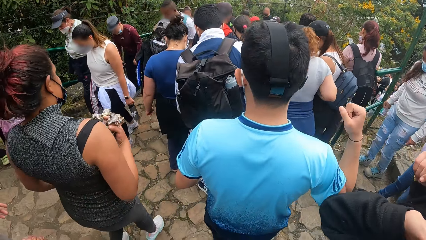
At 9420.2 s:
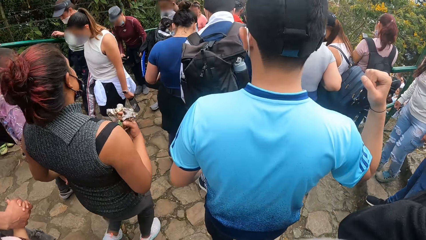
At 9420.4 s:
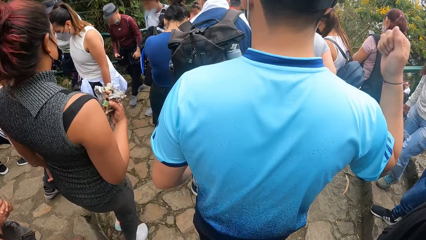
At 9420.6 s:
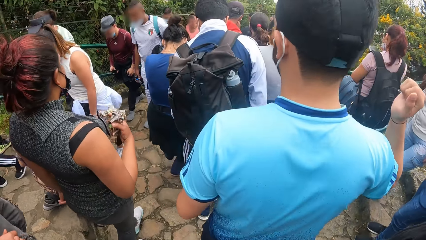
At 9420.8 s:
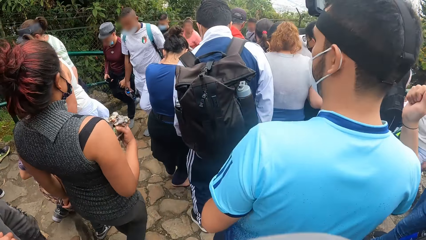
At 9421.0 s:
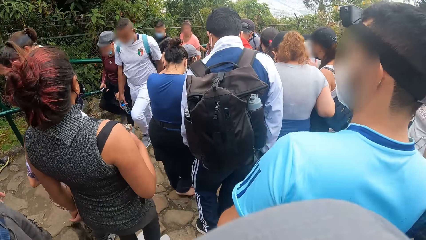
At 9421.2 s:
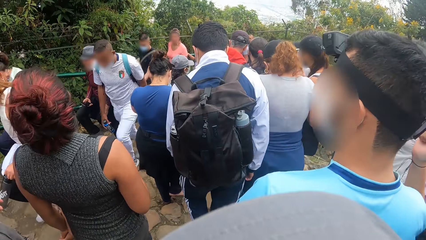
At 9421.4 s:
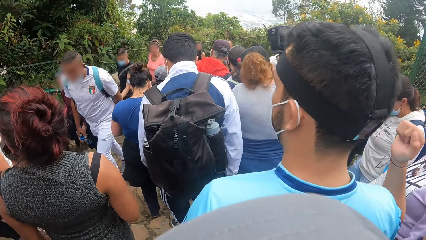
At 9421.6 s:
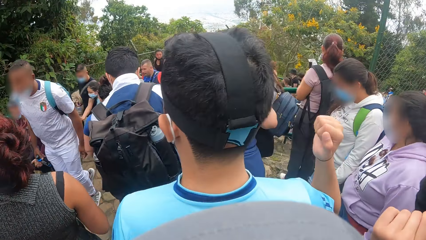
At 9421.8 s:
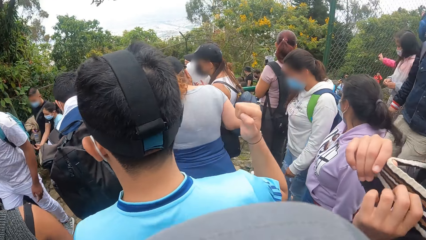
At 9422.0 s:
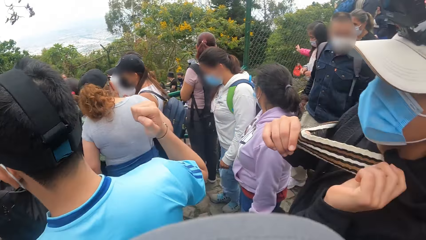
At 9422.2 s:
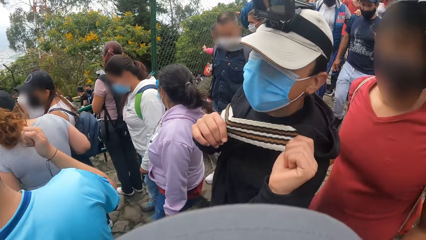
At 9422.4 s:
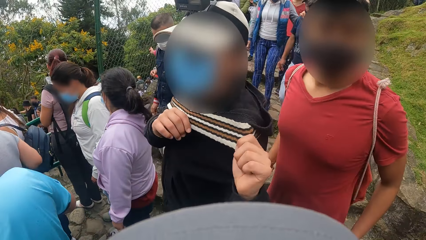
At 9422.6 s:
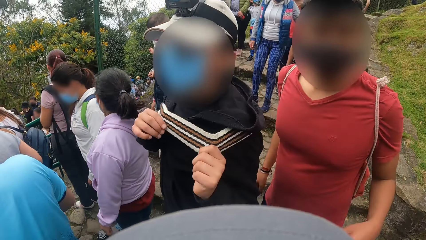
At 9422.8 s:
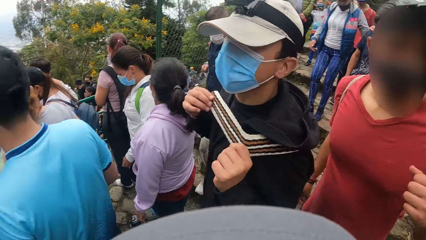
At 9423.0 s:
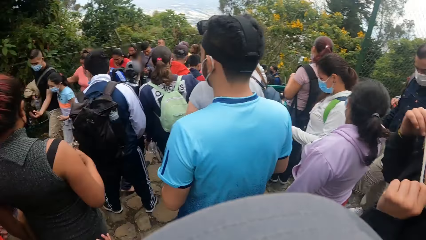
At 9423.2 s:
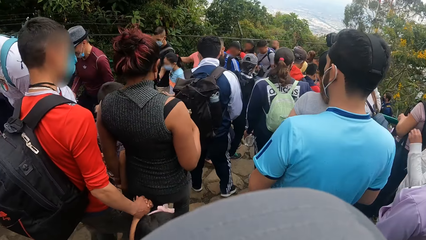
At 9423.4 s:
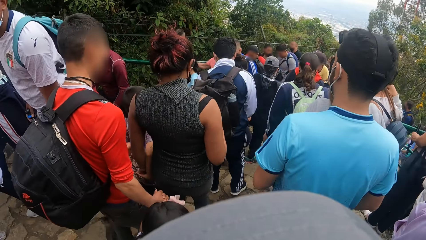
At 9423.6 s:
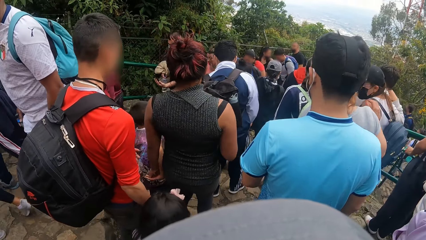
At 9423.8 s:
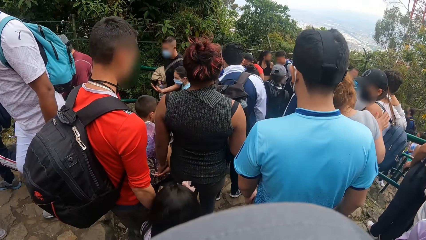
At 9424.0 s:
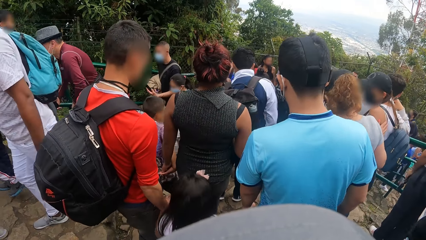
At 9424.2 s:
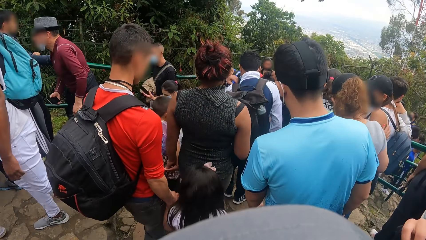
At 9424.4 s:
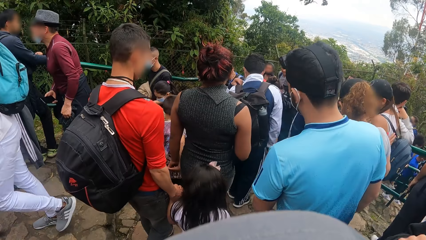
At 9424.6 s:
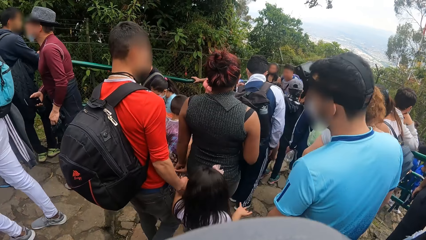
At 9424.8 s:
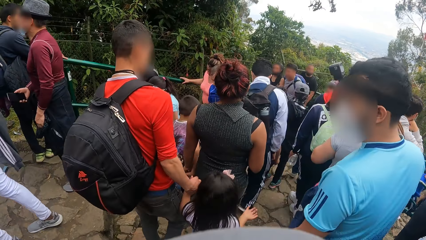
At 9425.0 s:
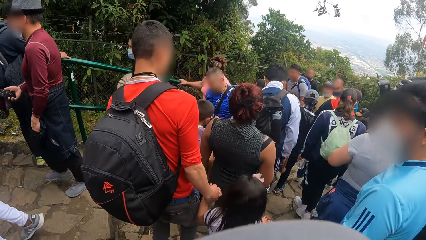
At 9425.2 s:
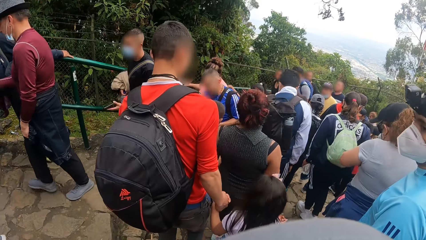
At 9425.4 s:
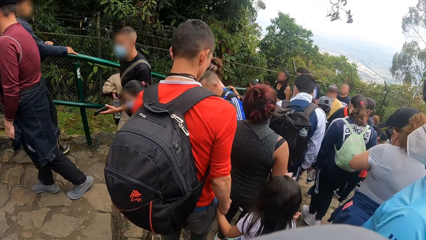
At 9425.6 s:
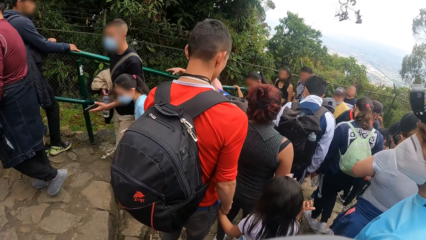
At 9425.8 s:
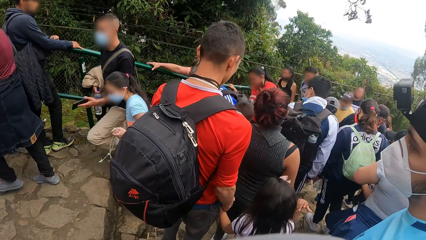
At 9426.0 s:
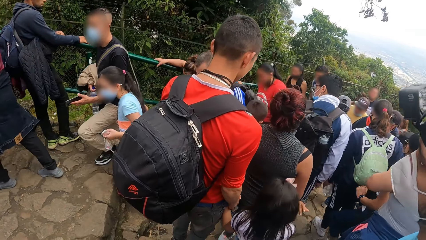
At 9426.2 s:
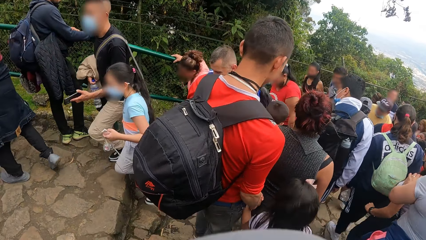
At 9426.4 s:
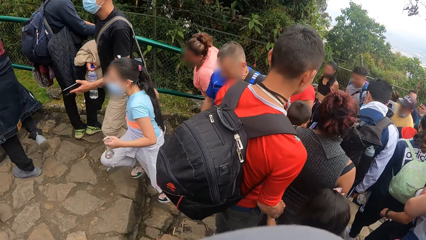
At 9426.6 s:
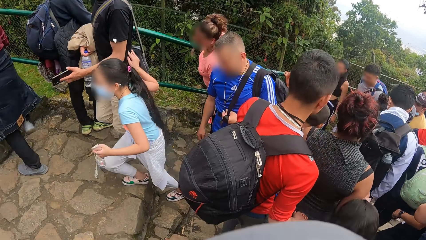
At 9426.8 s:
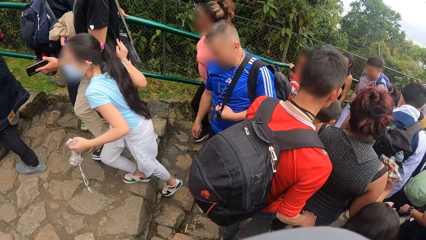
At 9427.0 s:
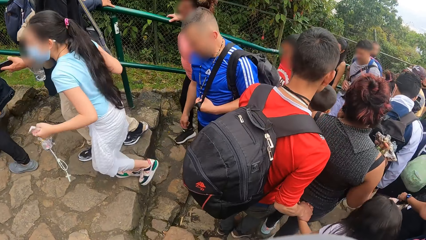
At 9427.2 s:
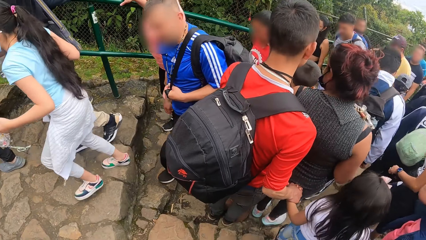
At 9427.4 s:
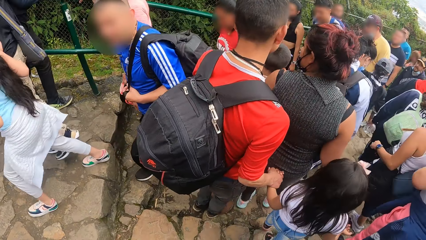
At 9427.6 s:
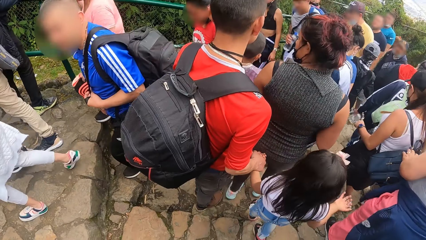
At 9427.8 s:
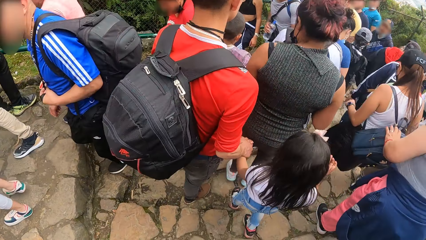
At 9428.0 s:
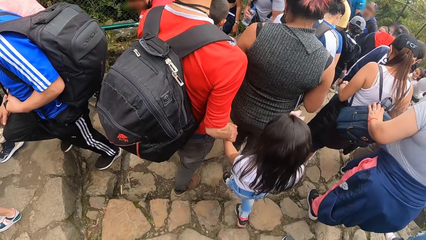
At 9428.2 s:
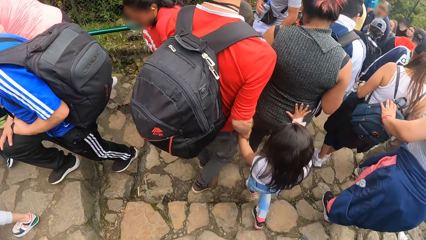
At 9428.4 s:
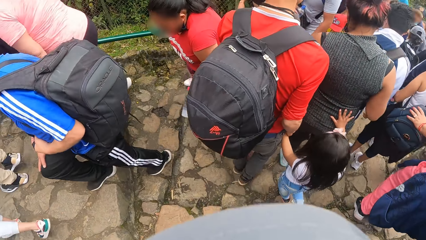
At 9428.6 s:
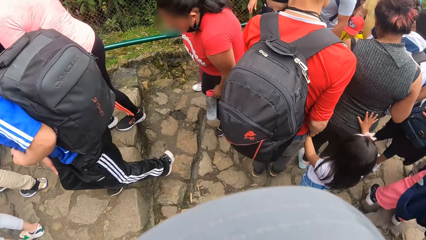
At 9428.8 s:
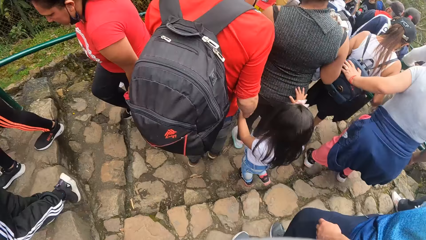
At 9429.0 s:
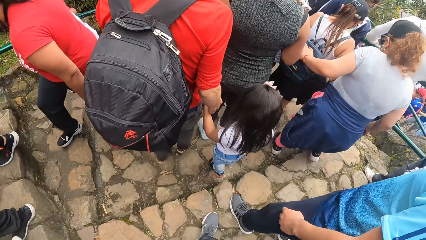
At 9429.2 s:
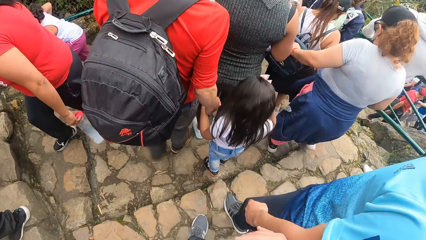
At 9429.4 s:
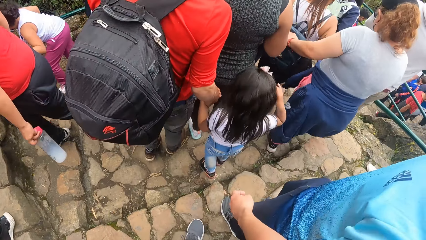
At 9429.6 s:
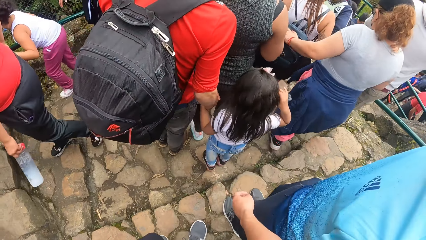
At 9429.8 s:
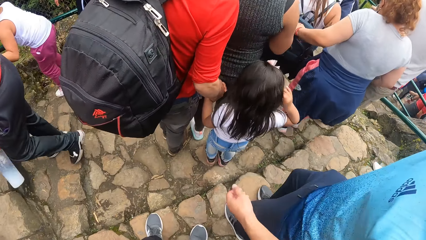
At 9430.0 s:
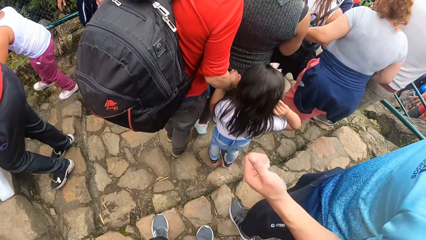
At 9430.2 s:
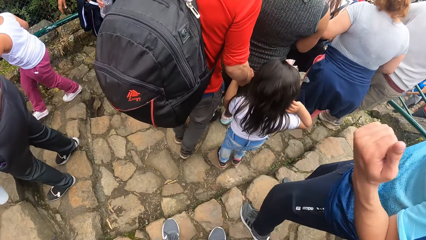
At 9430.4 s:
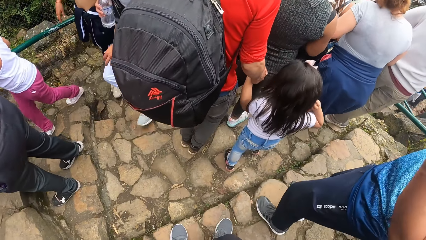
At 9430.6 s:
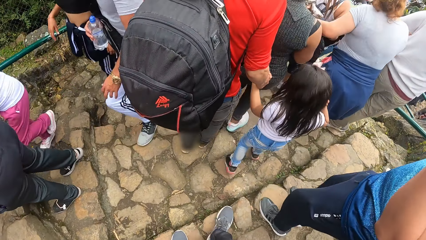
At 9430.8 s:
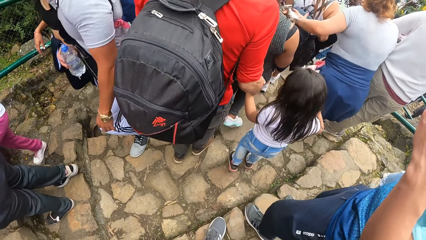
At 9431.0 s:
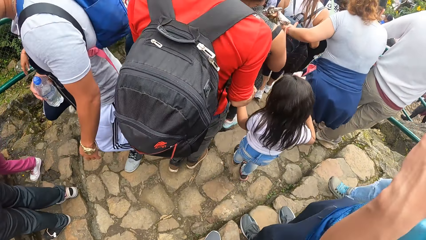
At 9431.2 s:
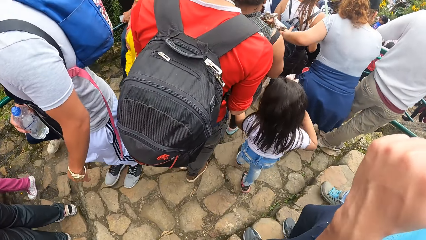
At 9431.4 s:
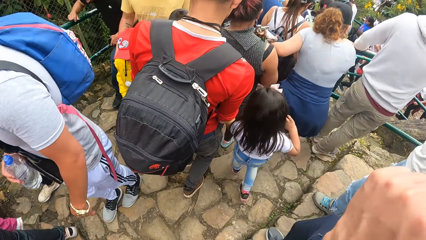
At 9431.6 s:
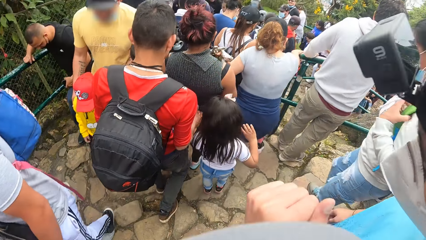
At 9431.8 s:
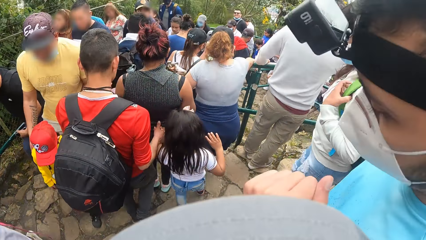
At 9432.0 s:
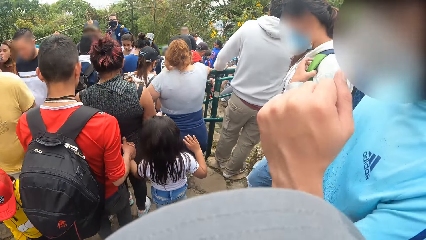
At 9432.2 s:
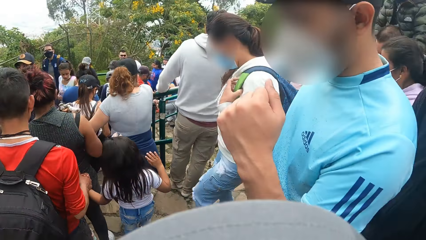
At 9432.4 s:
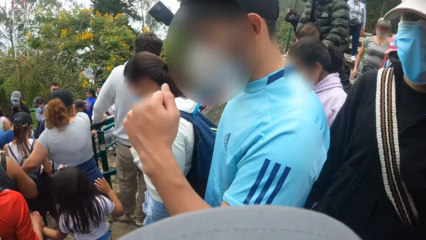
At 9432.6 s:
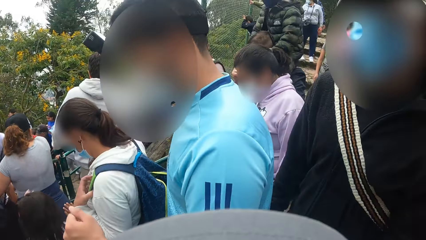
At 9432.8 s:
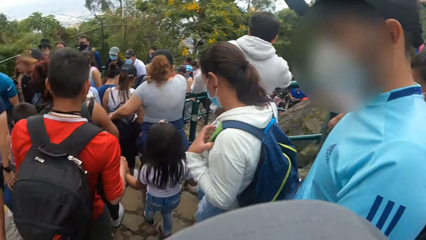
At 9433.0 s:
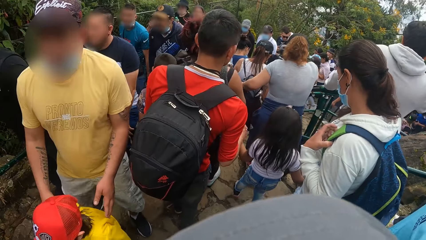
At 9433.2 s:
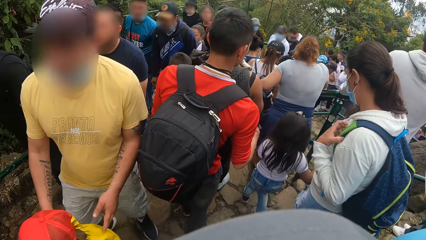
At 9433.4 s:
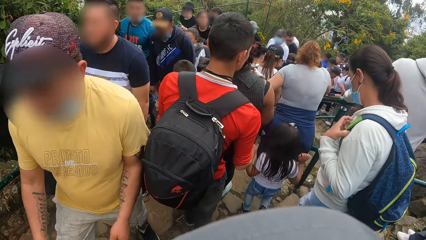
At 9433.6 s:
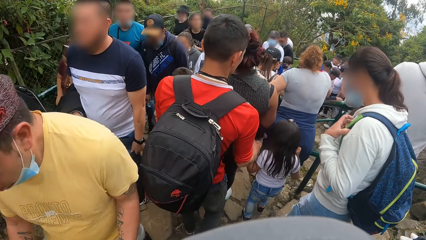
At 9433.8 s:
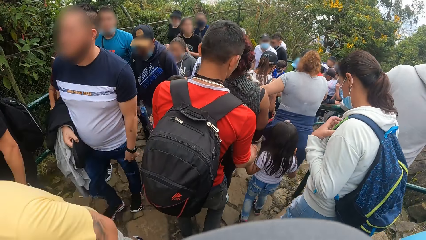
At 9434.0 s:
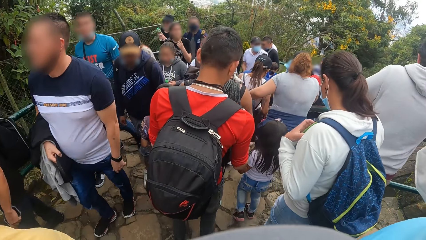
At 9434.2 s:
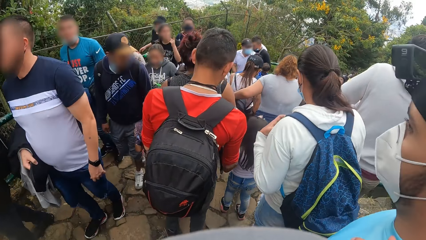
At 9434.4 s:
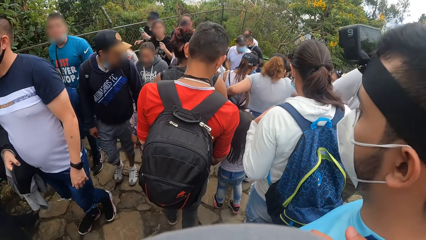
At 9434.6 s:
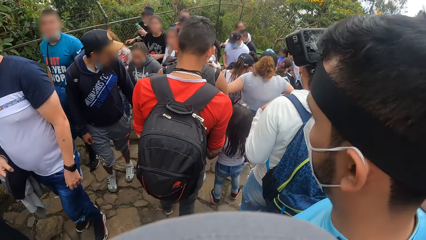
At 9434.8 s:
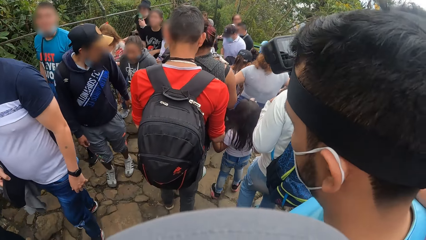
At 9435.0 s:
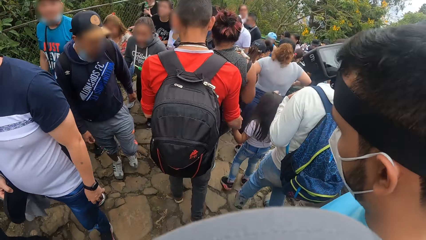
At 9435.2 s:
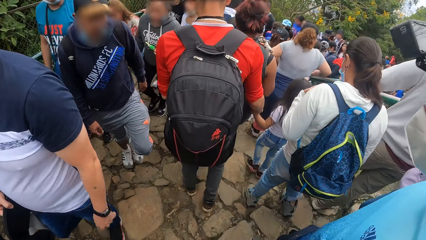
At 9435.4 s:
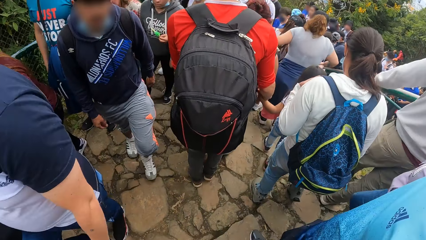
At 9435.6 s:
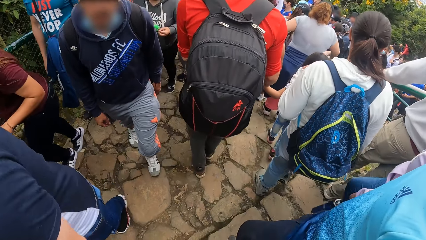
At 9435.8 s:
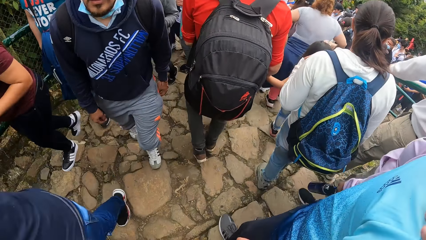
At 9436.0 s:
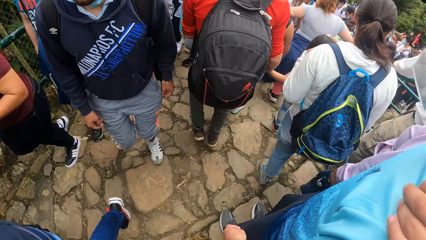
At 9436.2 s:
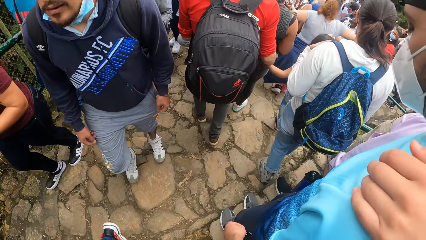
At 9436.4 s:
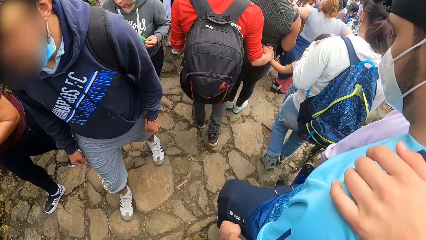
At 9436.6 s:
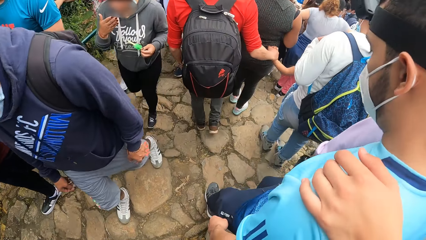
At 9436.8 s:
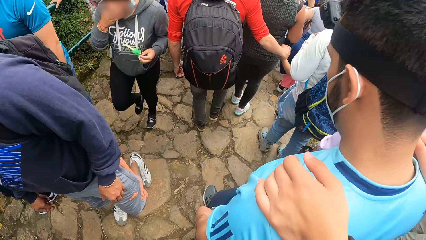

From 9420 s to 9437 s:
The camera wearer walks down the staircase alongside a man. Another man puts his hands on the shoulders of the first man.
